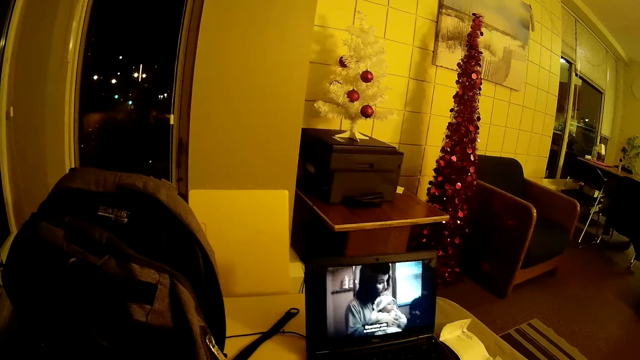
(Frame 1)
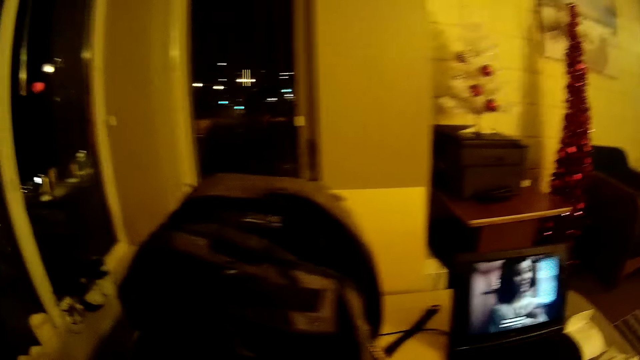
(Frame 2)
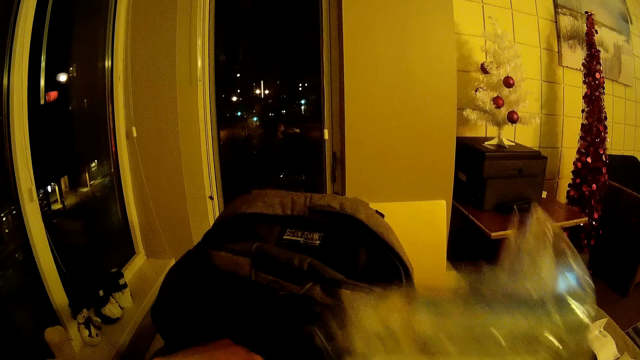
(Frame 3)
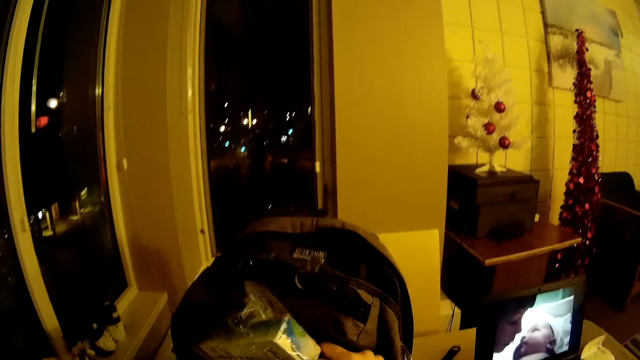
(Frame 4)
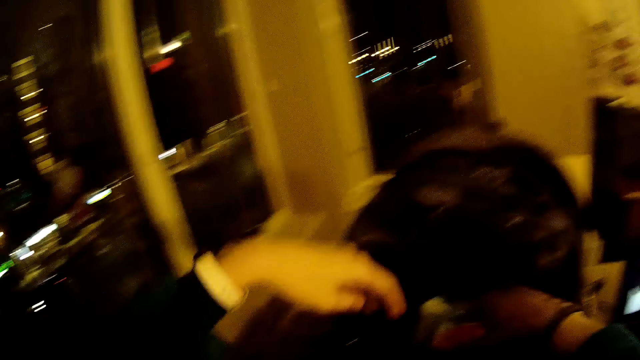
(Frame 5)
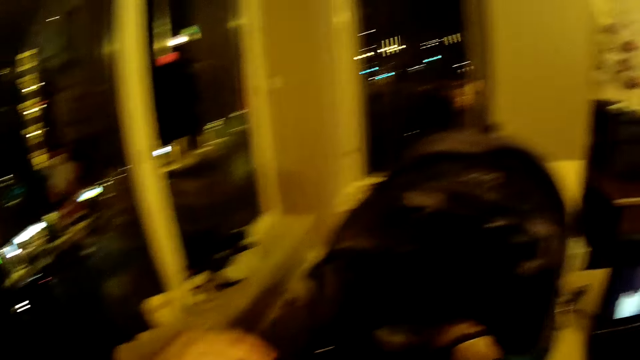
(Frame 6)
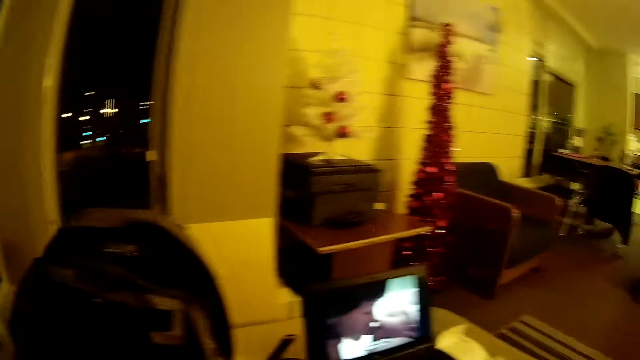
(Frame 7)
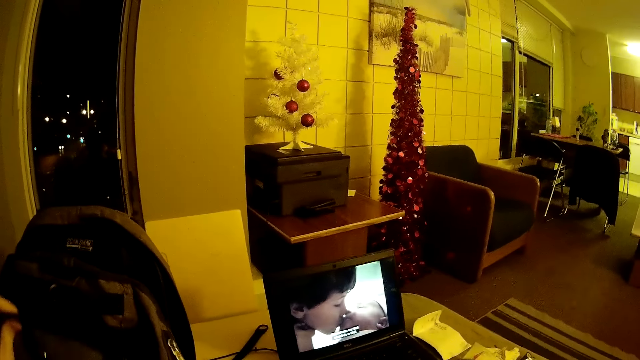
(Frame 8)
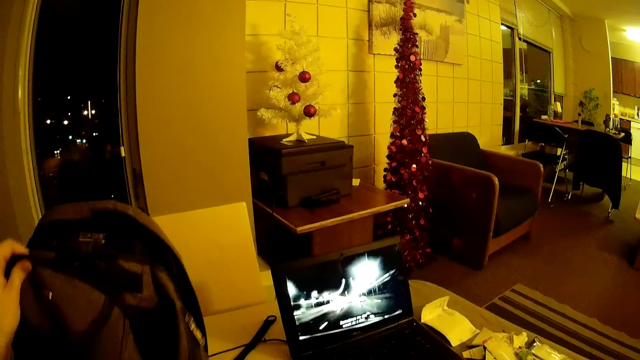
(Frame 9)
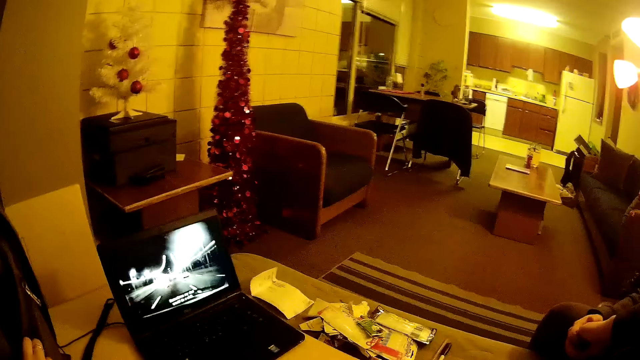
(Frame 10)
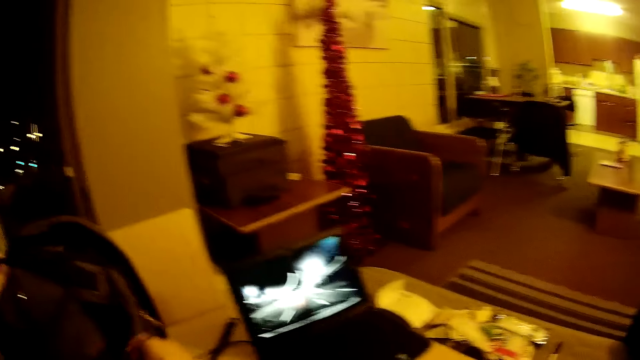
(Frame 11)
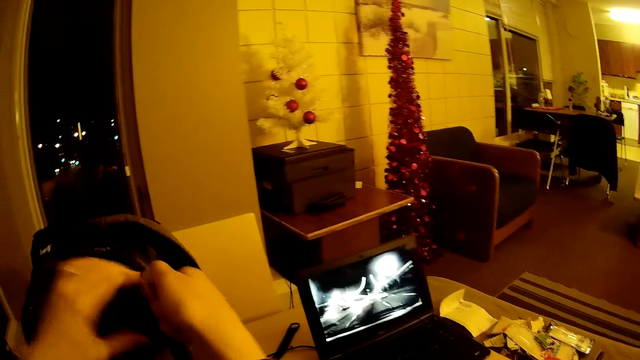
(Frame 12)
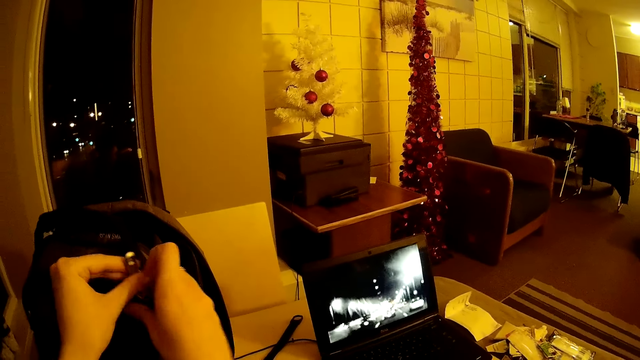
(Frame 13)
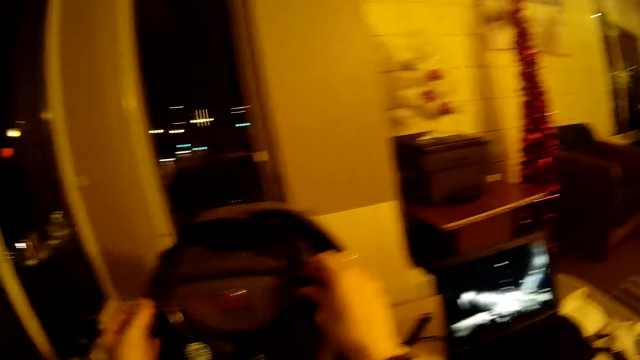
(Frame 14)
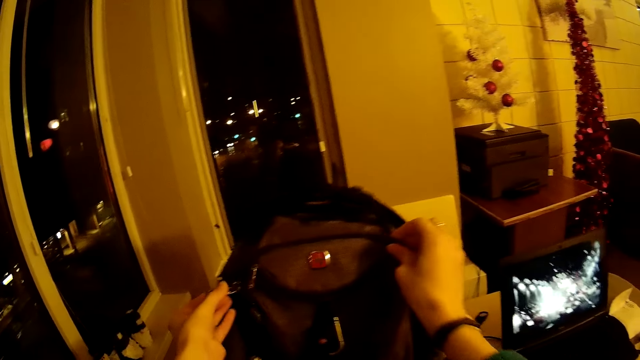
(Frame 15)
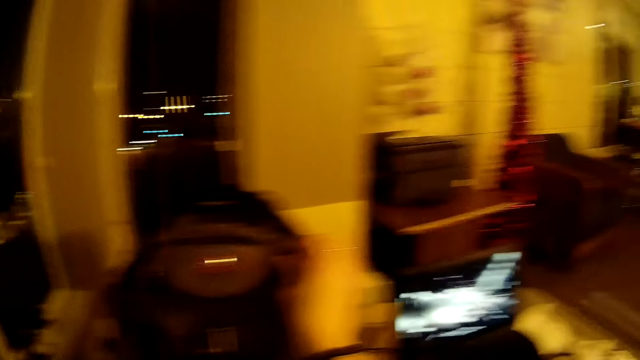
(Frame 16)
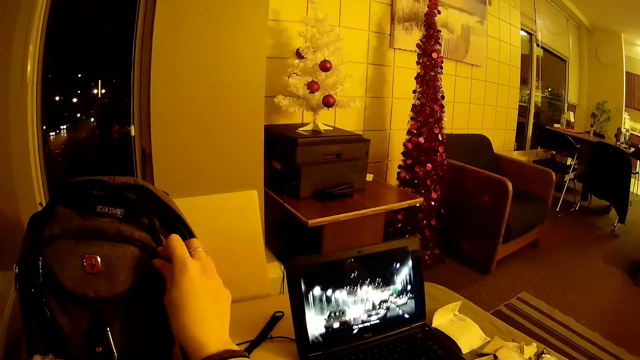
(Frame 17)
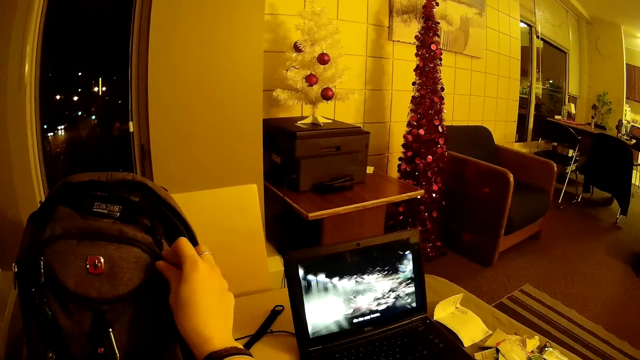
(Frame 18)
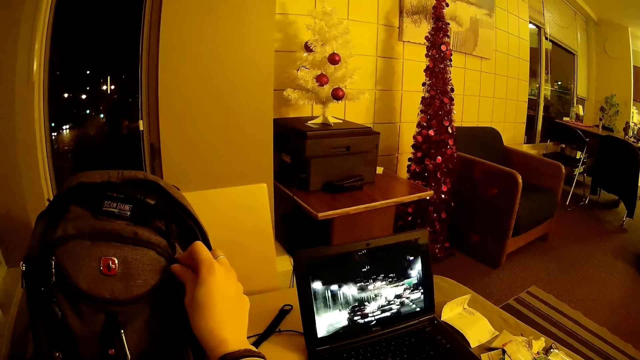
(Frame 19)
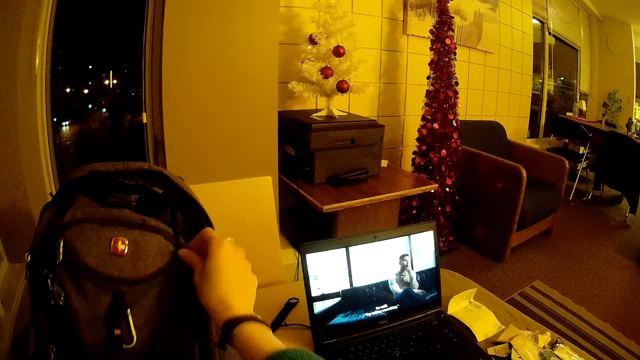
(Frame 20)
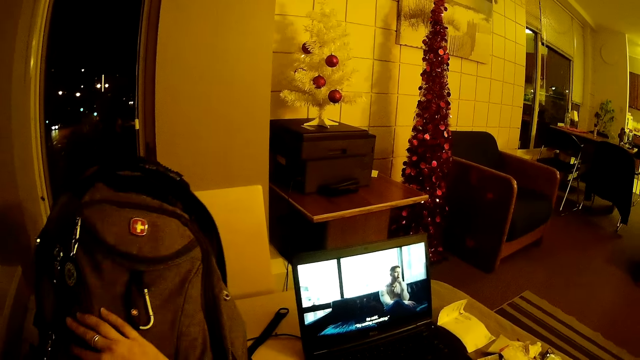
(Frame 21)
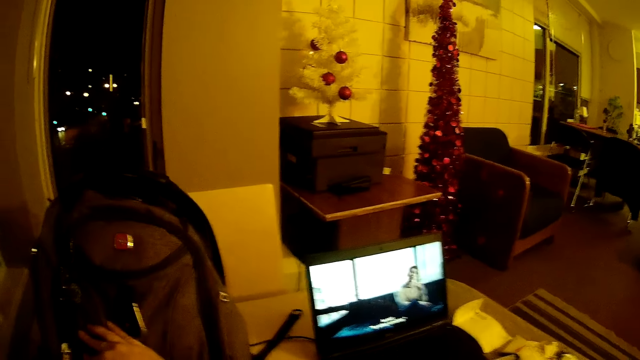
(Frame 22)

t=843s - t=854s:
The camera wearer places a paper package in a bag. They close the bag with a zip. They watch a movie on the laptop.

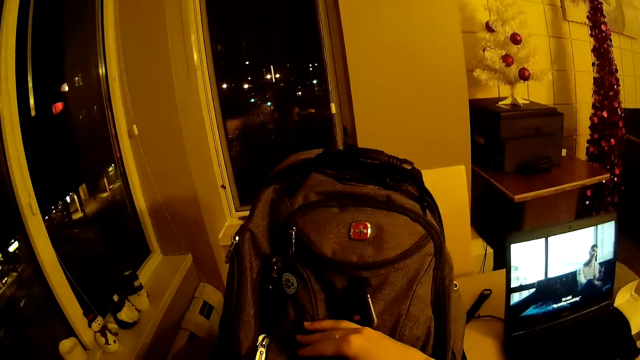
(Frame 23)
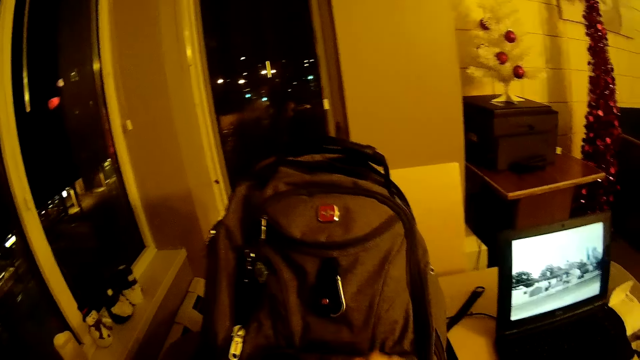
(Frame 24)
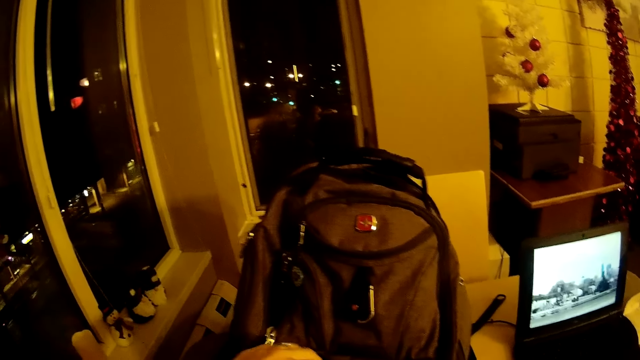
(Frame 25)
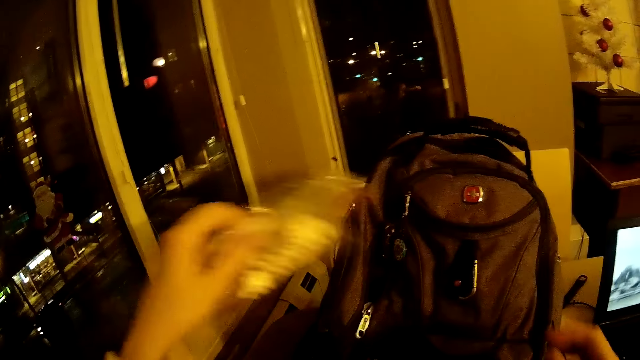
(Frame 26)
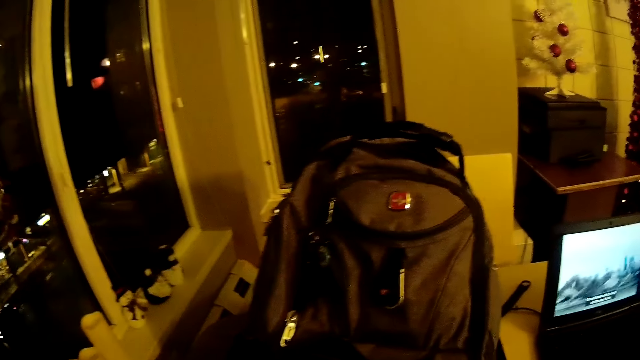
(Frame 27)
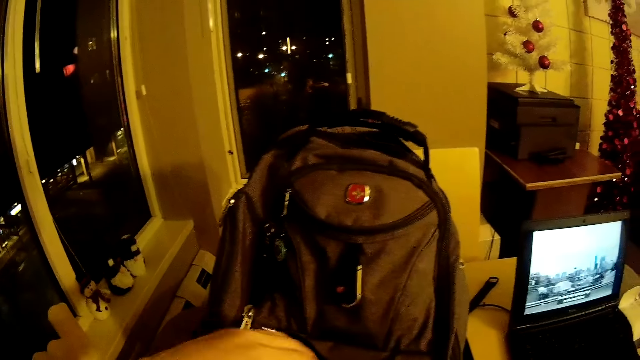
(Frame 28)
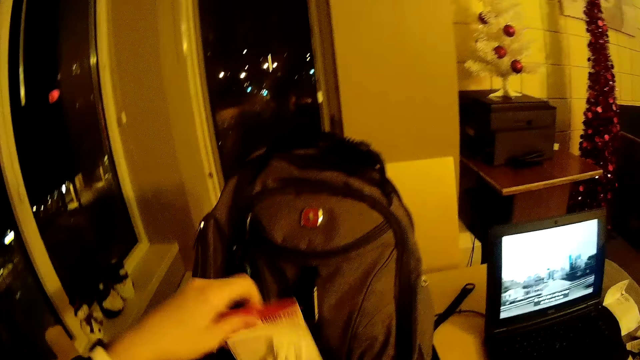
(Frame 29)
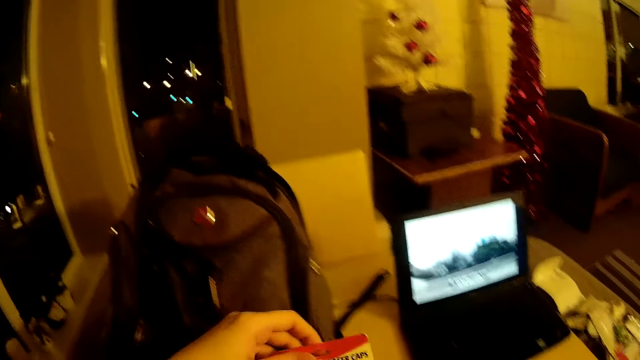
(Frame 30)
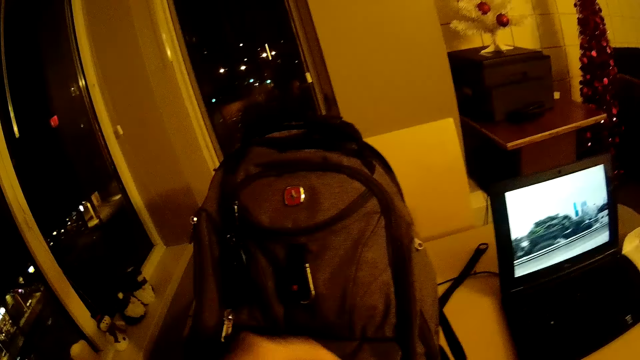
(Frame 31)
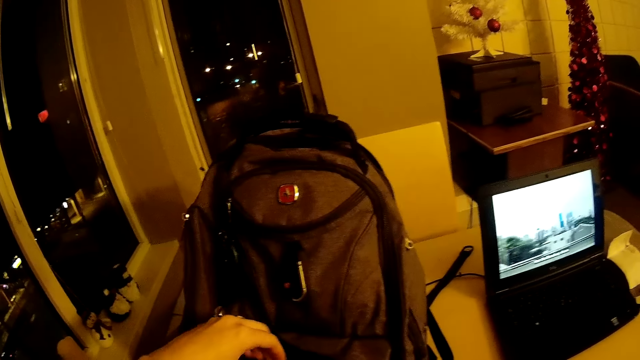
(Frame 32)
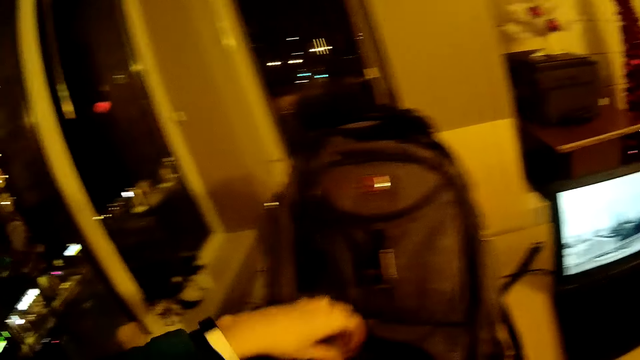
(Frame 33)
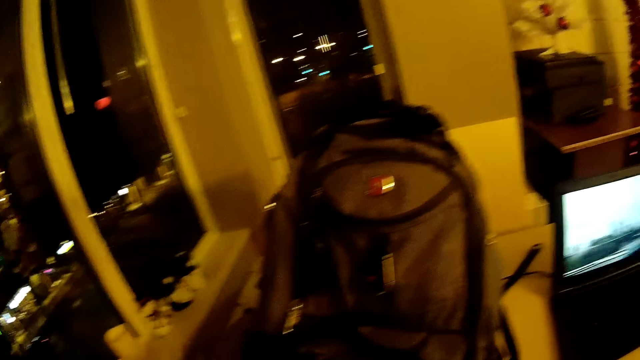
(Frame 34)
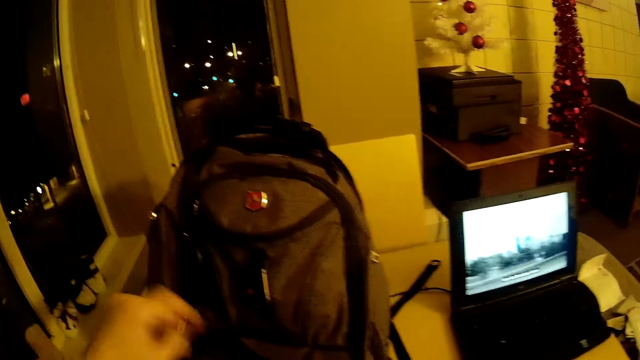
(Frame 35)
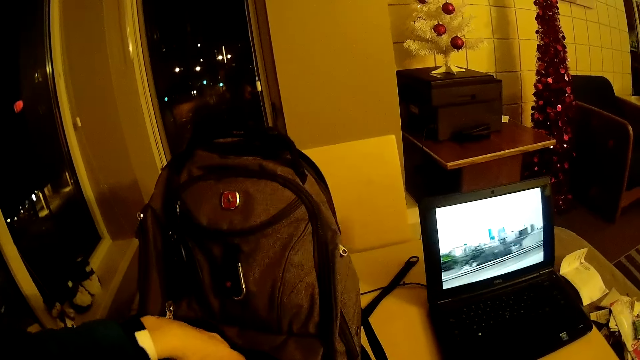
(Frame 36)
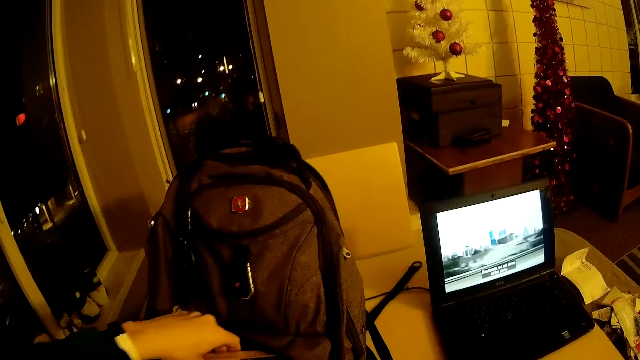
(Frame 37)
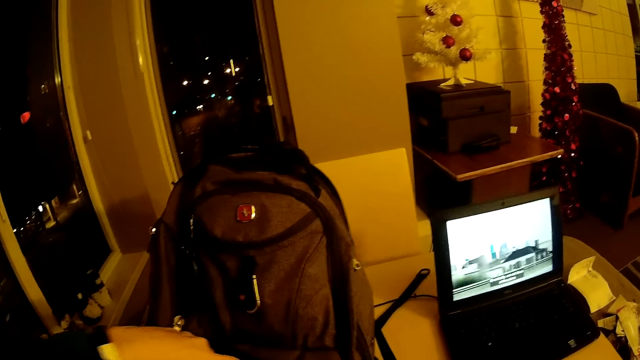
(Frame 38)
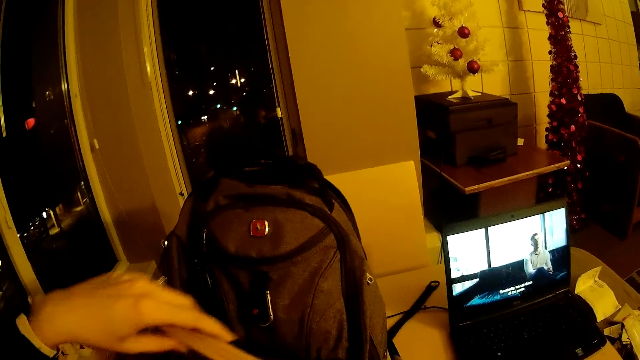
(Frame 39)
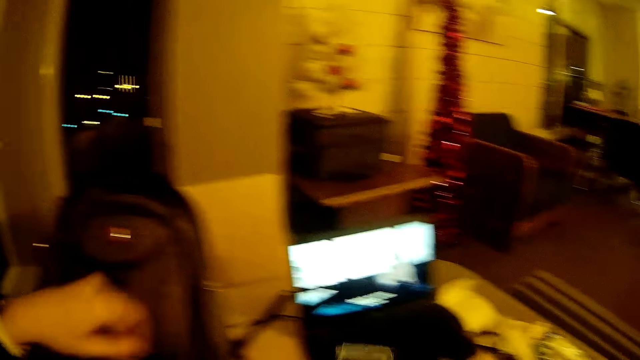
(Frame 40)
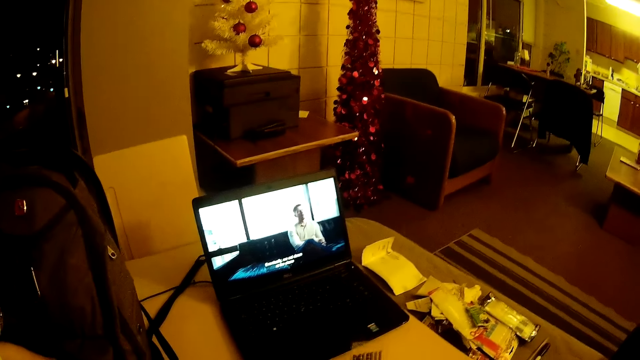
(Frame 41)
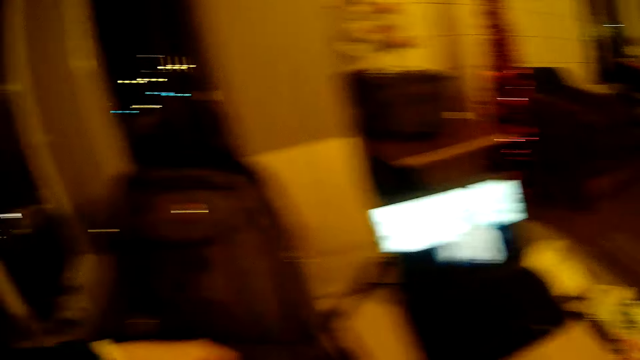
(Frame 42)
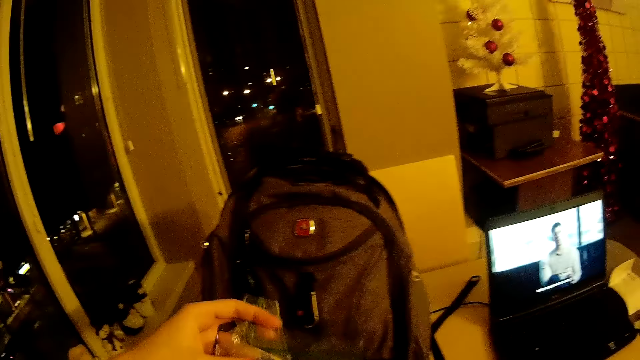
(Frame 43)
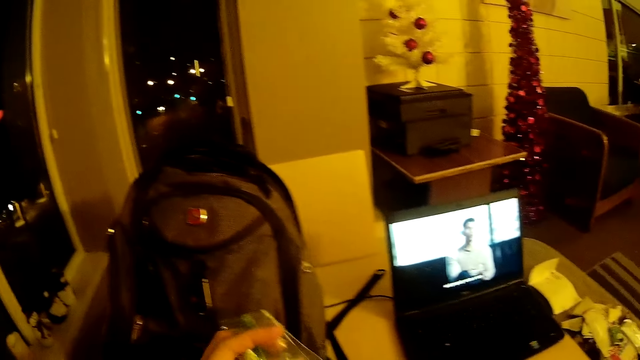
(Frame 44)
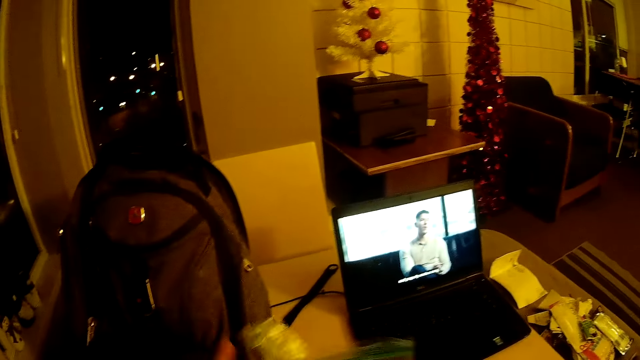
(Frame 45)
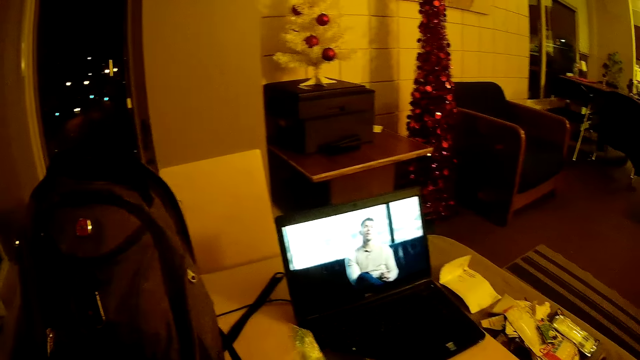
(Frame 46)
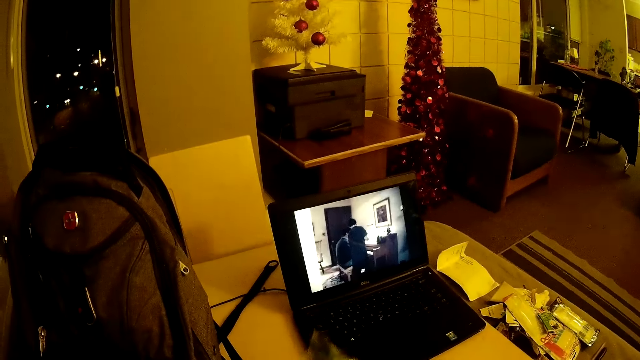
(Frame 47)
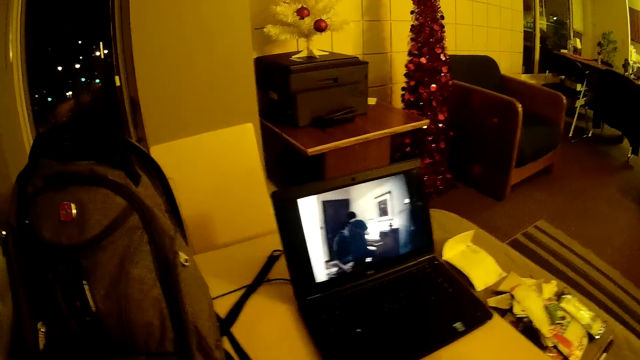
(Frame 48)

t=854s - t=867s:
The camera wearer touches a bag. They drop a nylon paper down. They take a paper from the bag. They hold a package. They remove items from the bag.
